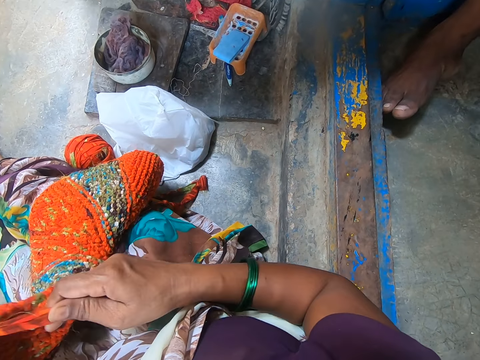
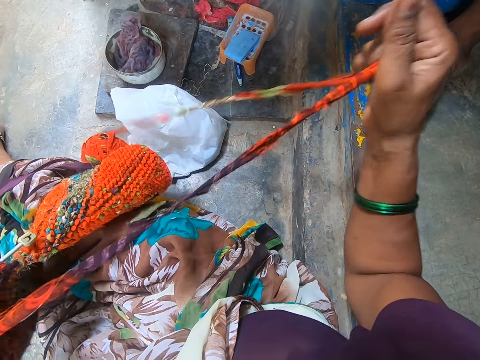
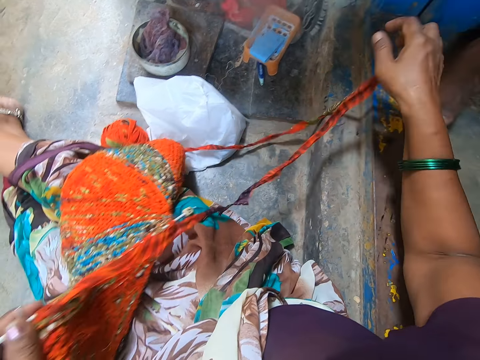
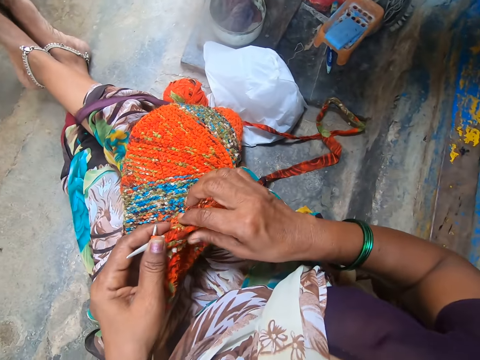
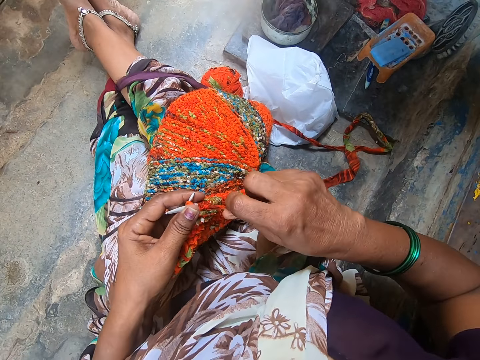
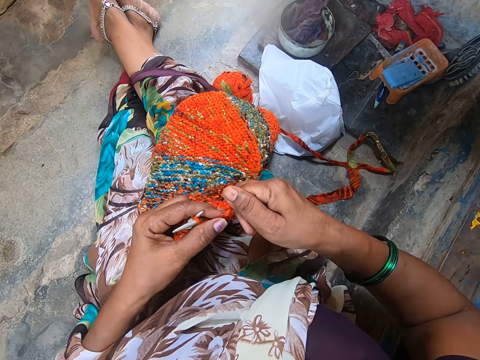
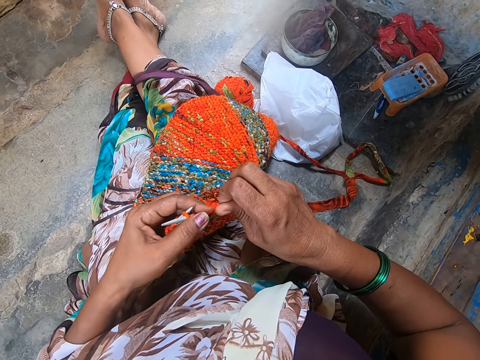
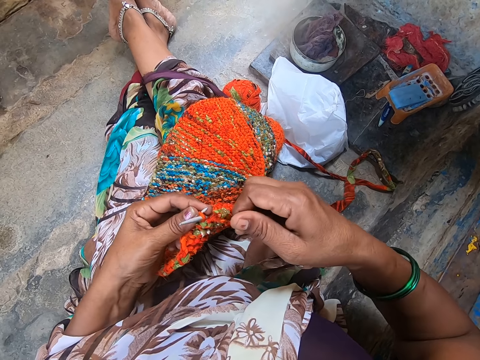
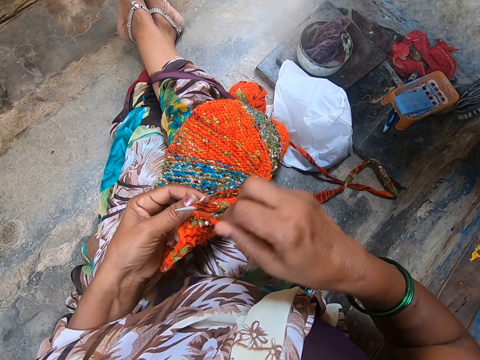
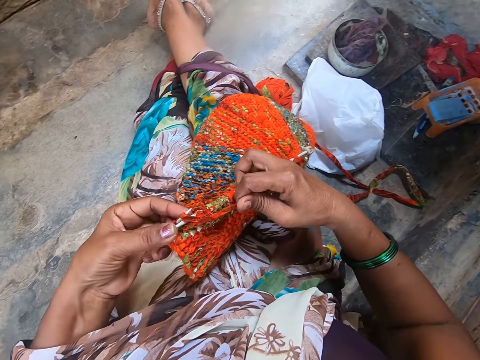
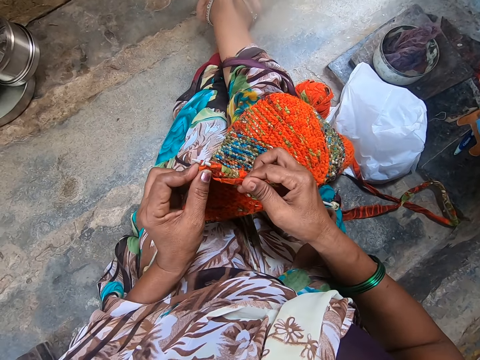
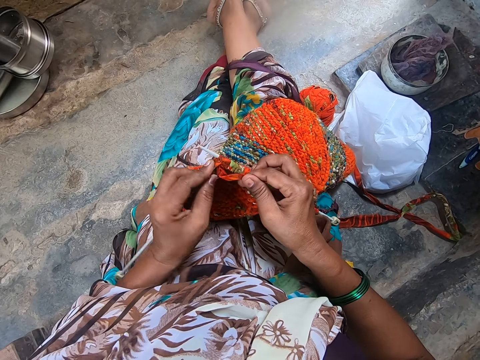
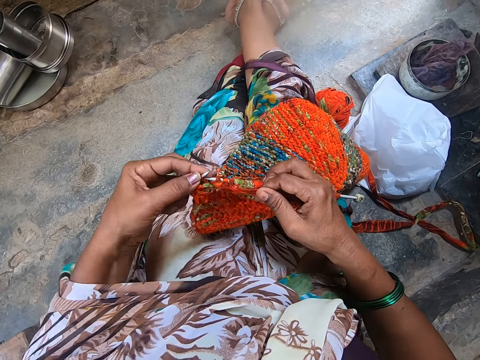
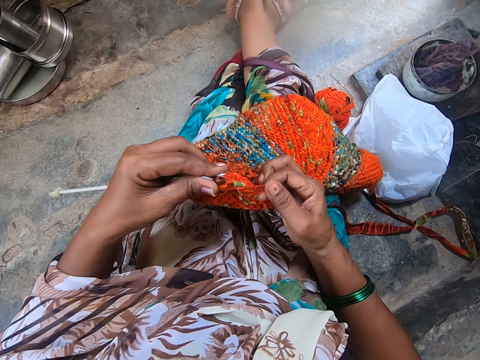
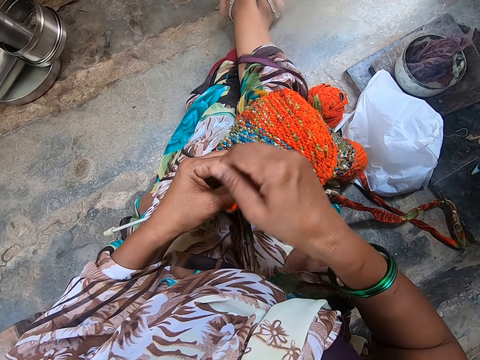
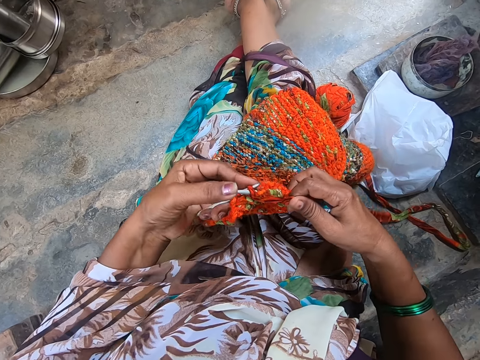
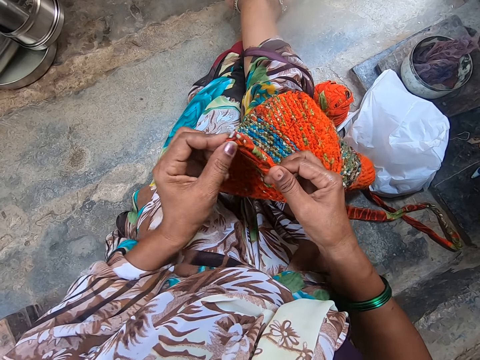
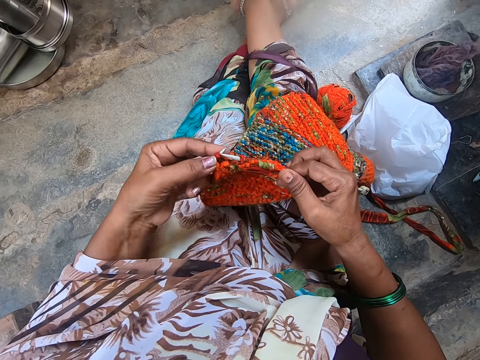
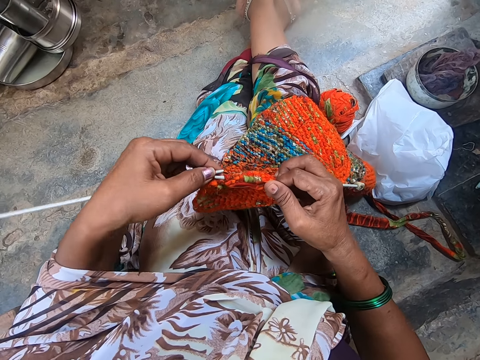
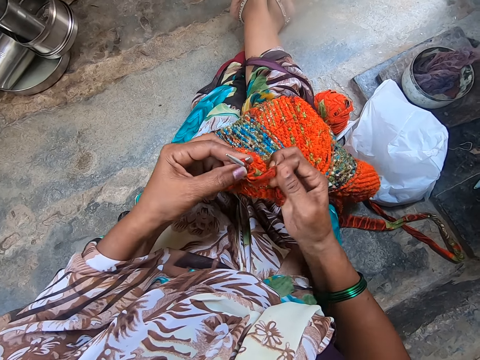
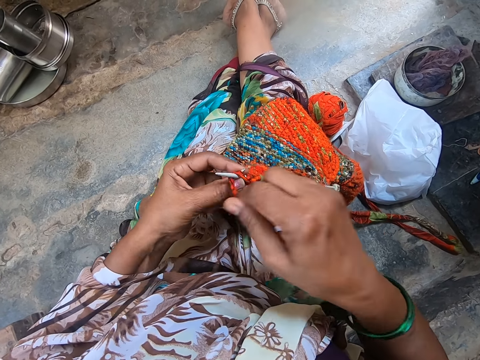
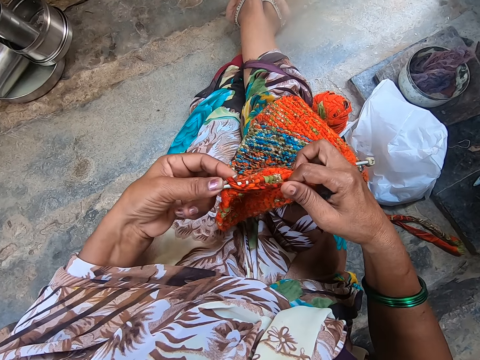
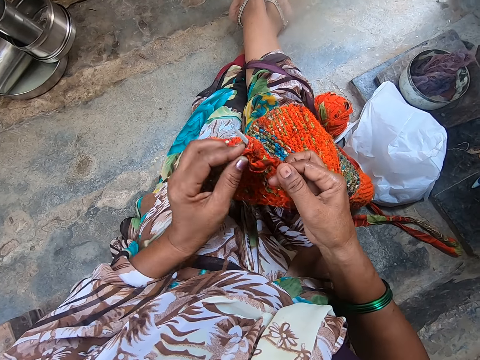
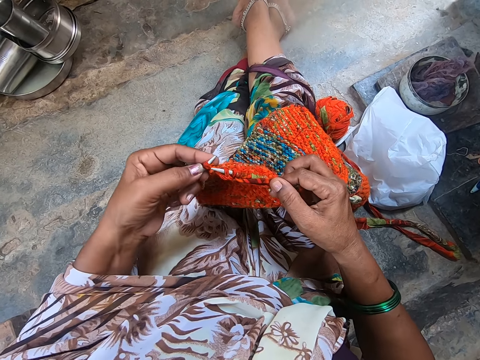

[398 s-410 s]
The camera wearer pulls yarn from the knit fabric with her right hand. She knits the fabric with yarn and the knitting needles.

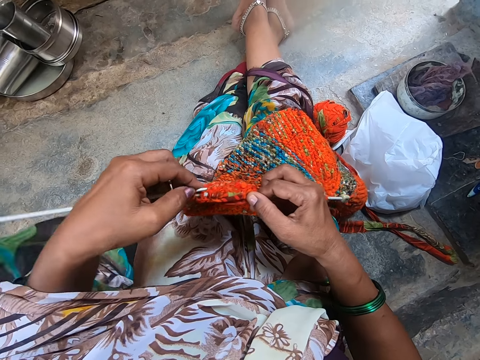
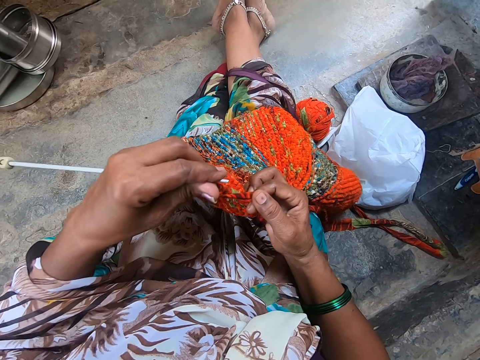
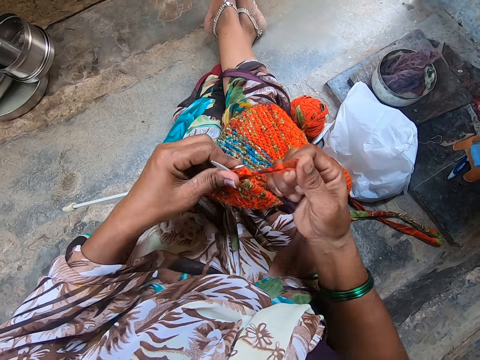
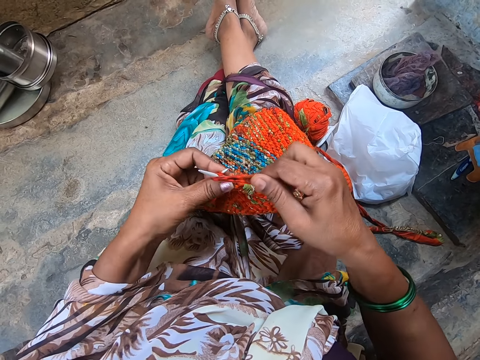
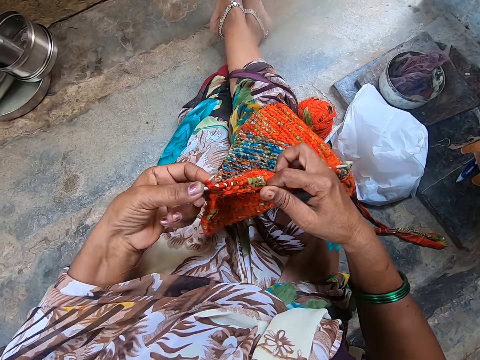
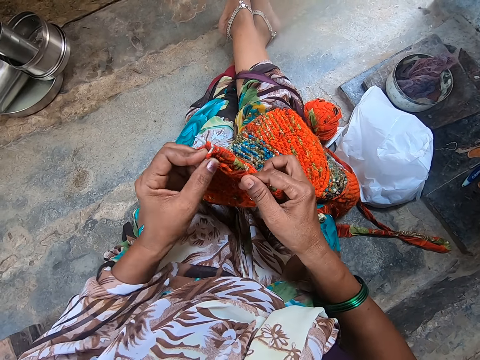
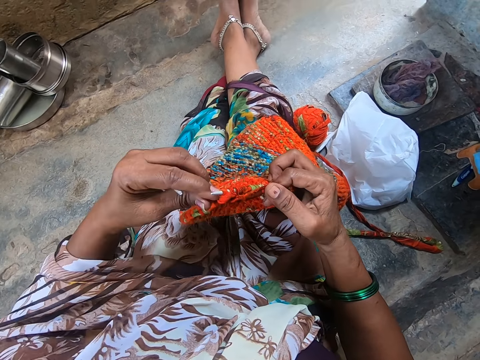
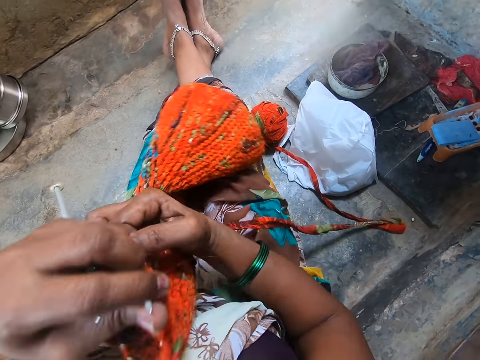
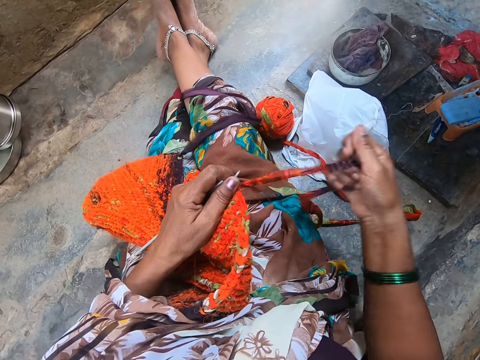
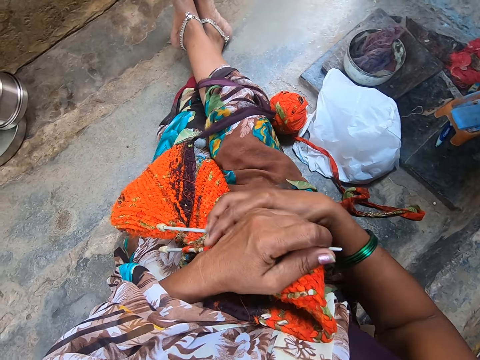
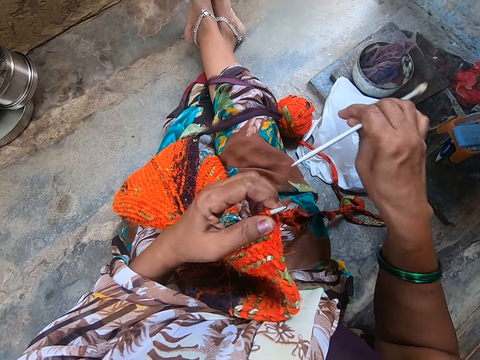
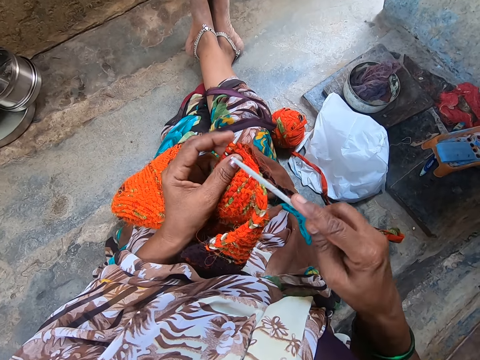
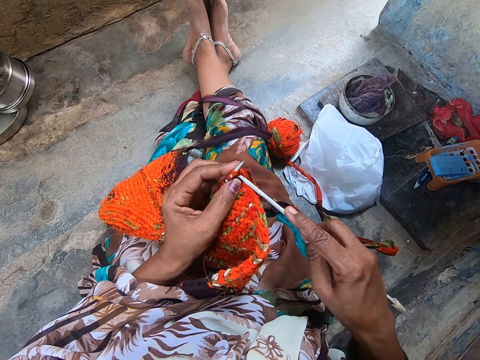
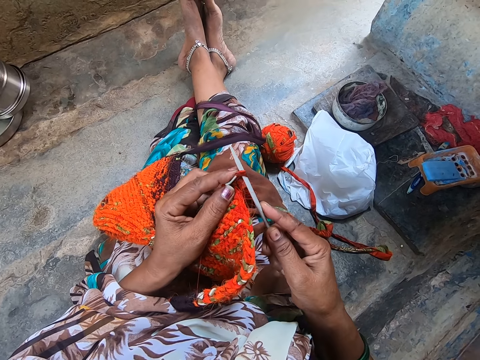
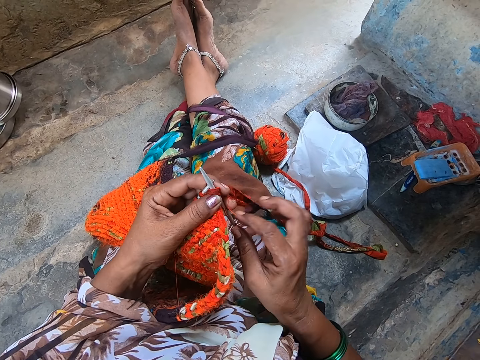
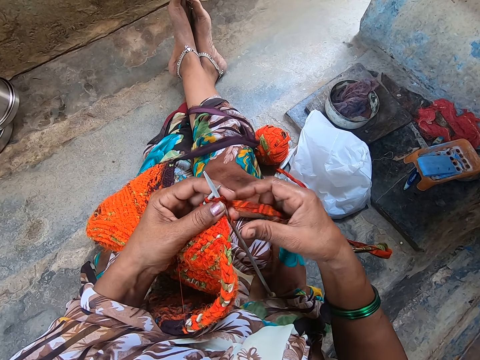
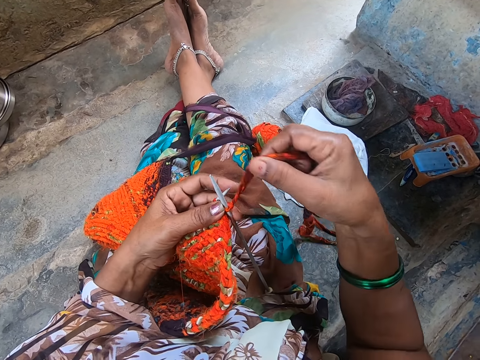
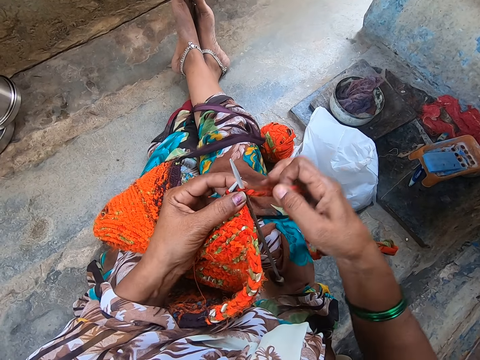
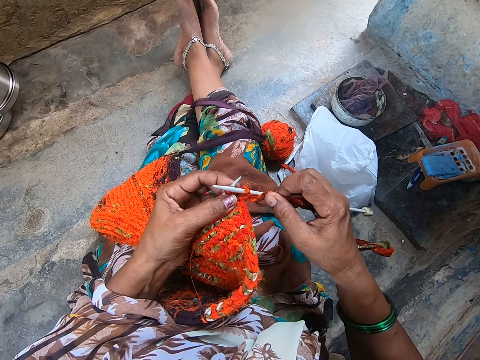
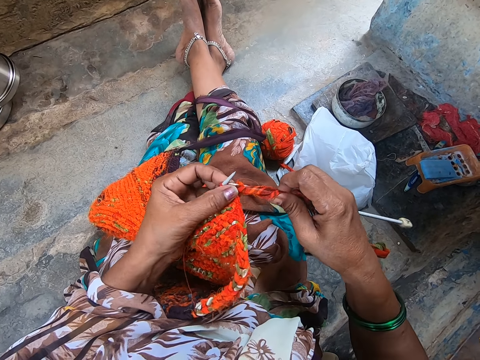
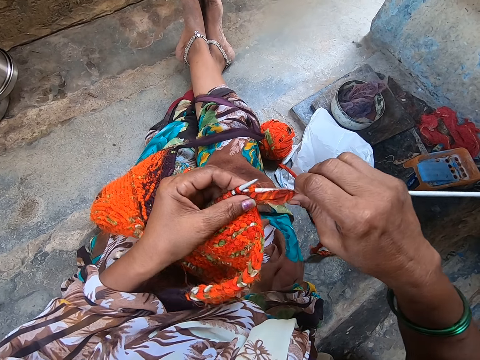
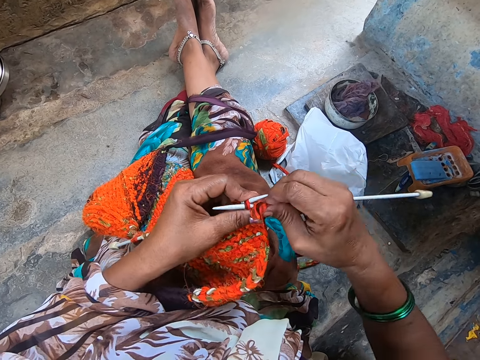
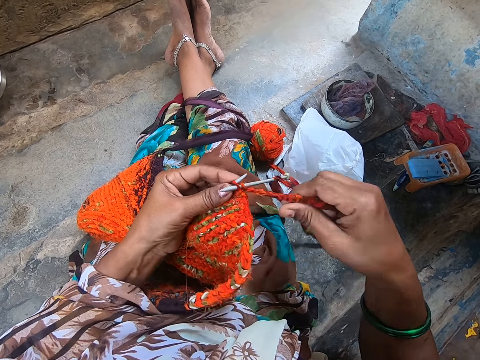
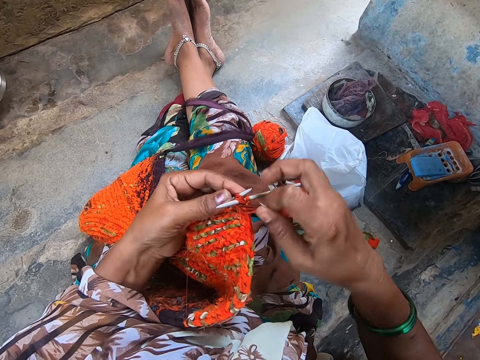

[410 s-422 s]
The camera wearer turns the knit fabric to the other side. She picks up the knitting needle from her lap with her right hand. She knits the fabric with yarn and the knitting needles.

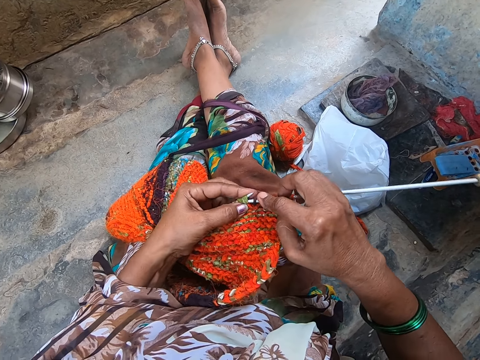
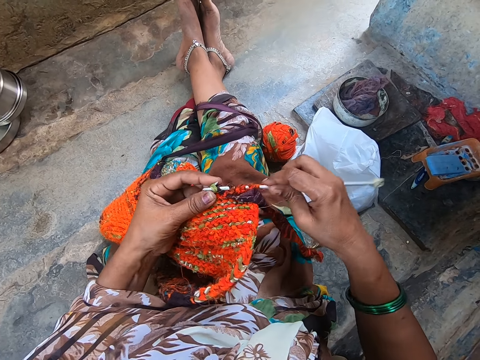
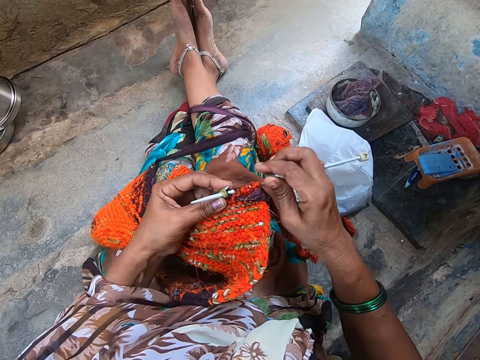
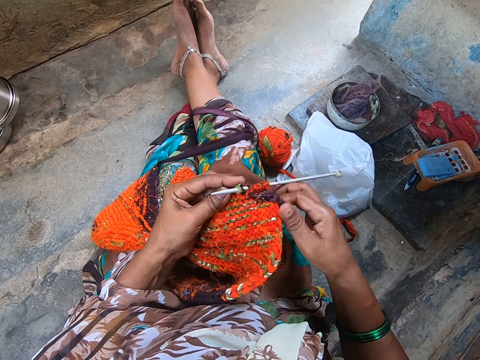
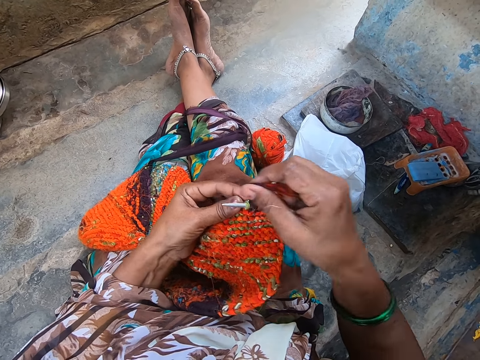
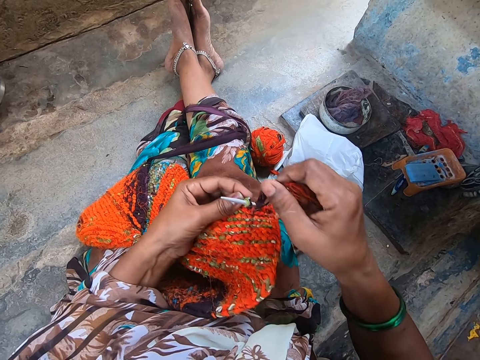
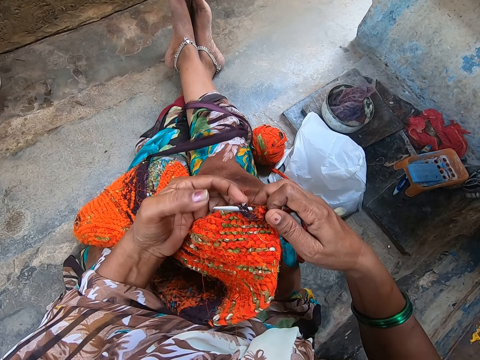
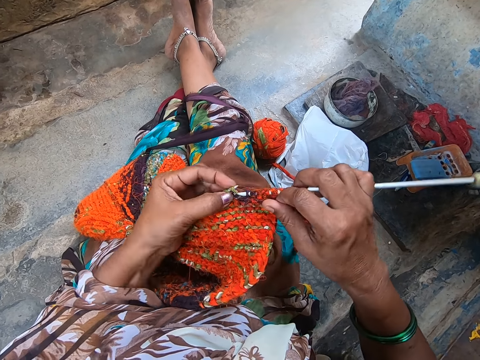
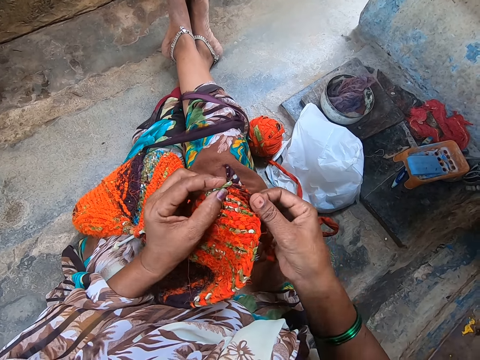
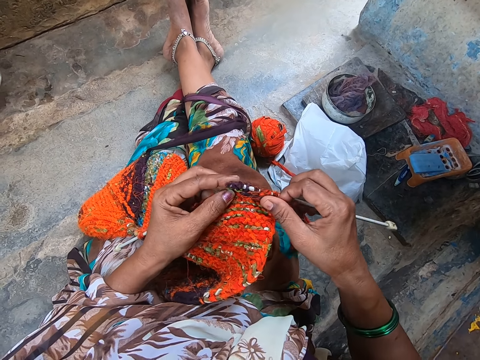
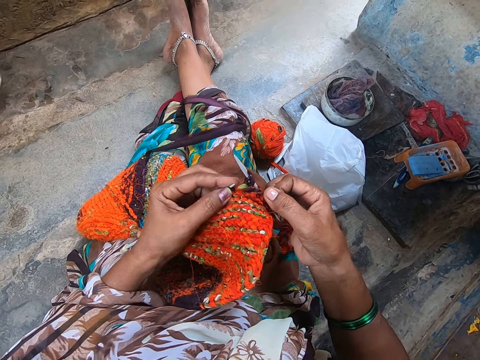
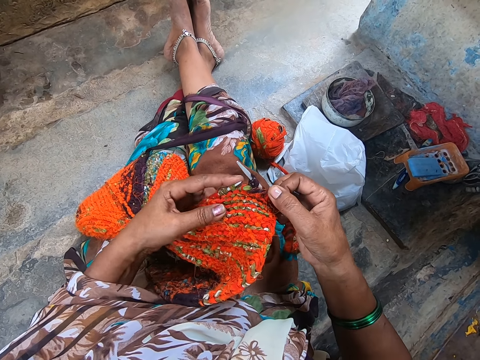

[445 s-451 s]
The camera wearer interacts with a man. They knit the fabric with yarn and the knitting needles.
